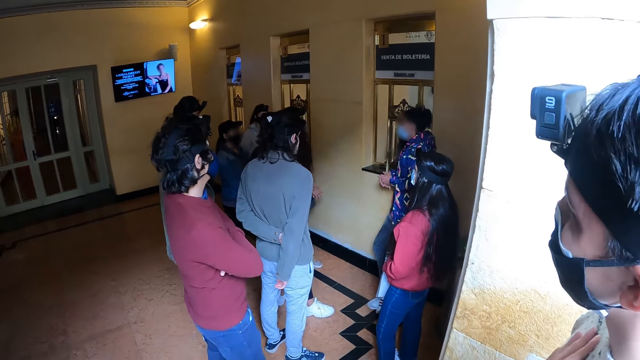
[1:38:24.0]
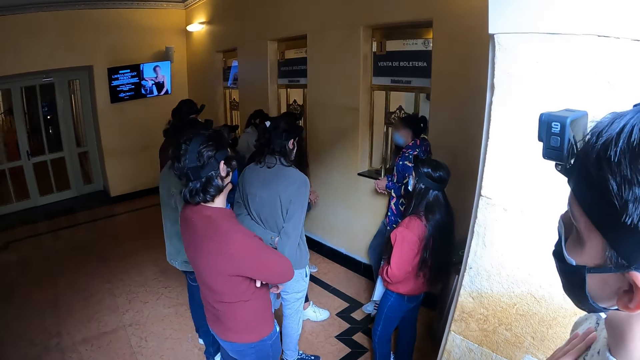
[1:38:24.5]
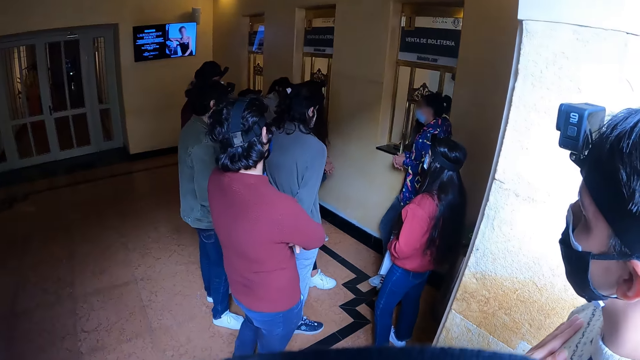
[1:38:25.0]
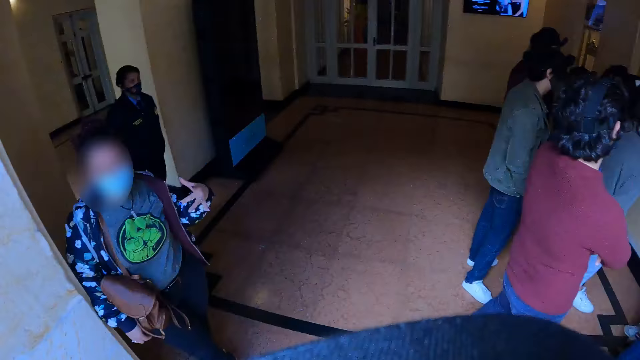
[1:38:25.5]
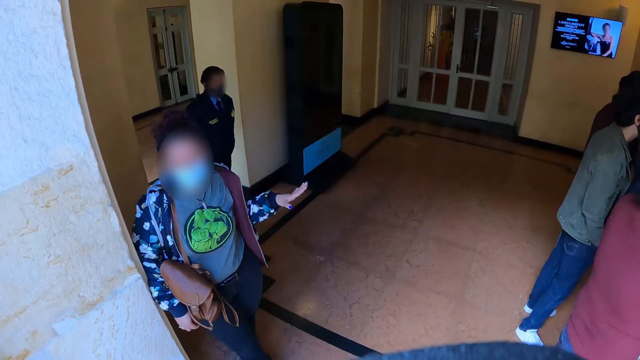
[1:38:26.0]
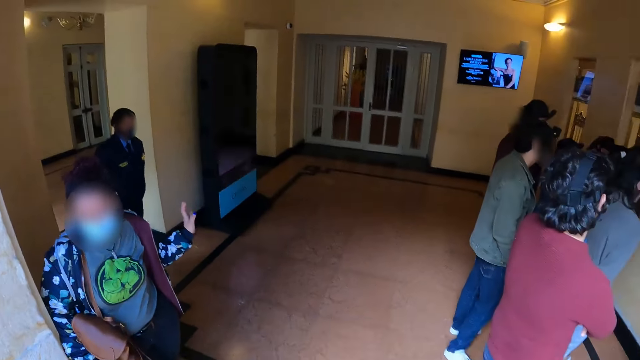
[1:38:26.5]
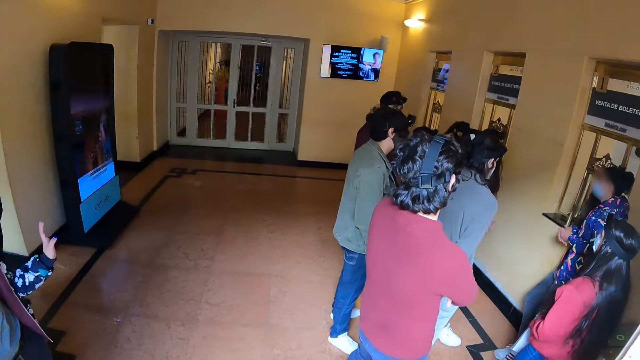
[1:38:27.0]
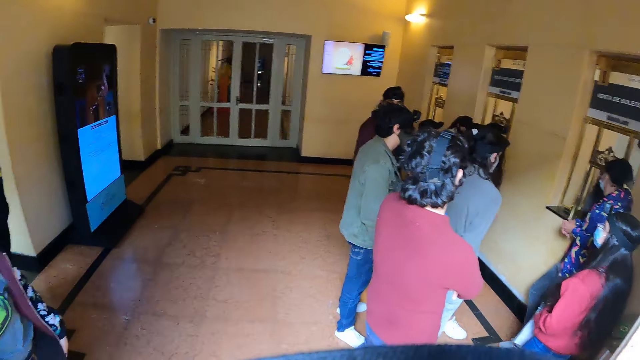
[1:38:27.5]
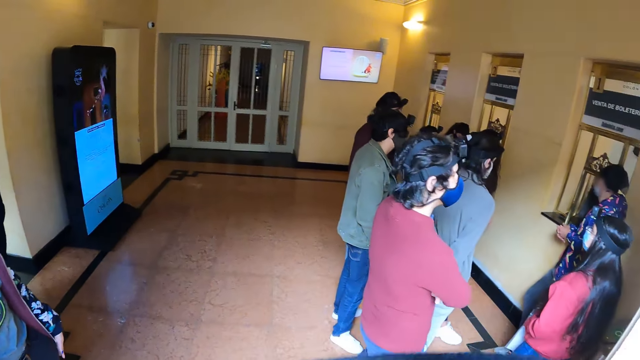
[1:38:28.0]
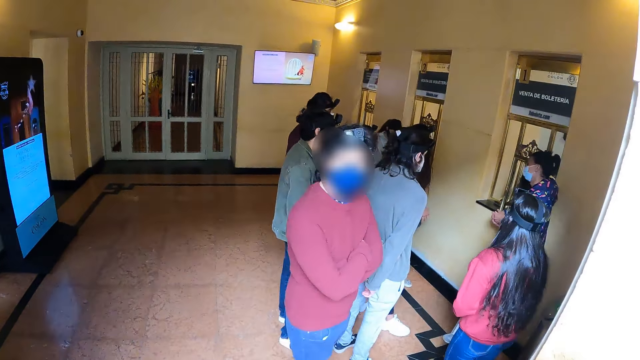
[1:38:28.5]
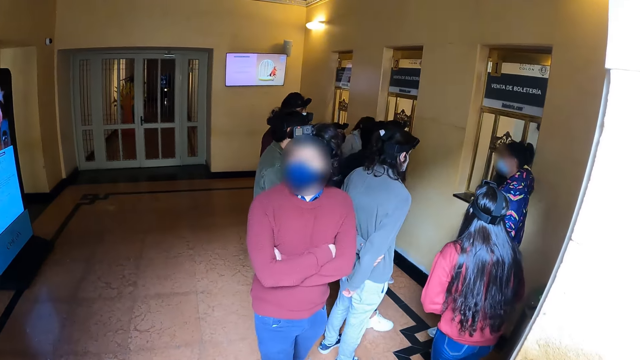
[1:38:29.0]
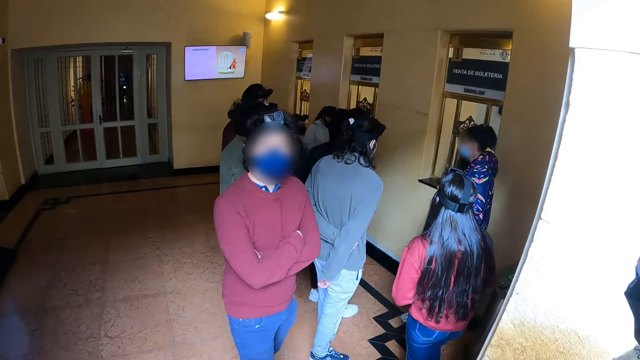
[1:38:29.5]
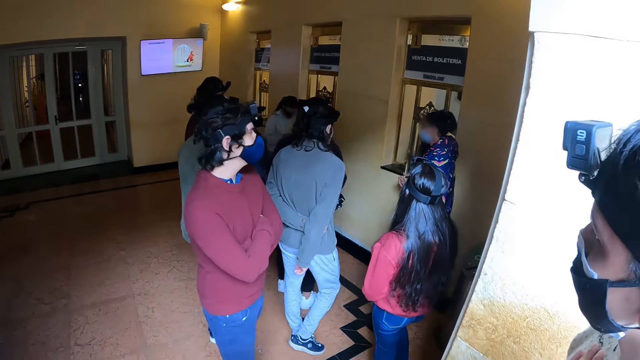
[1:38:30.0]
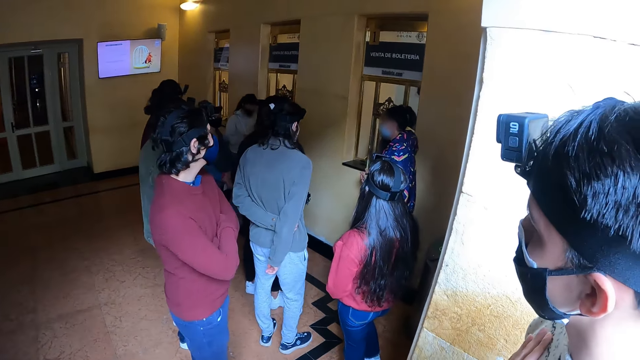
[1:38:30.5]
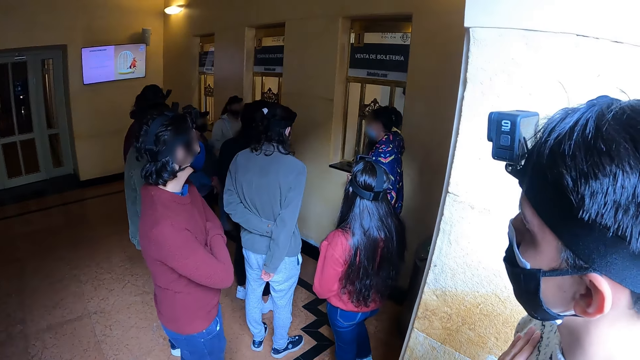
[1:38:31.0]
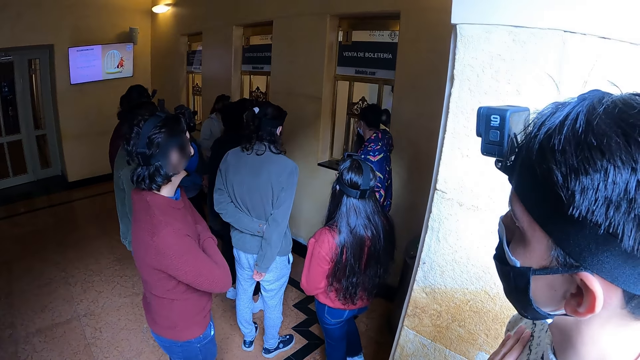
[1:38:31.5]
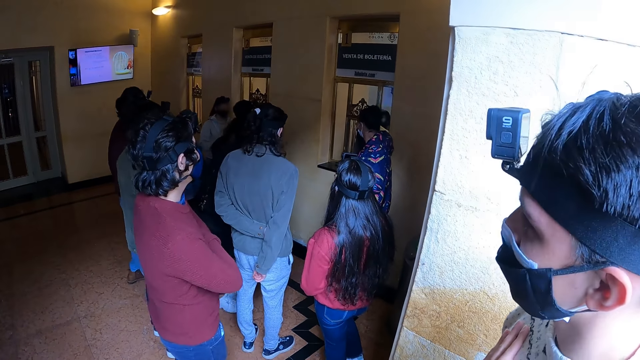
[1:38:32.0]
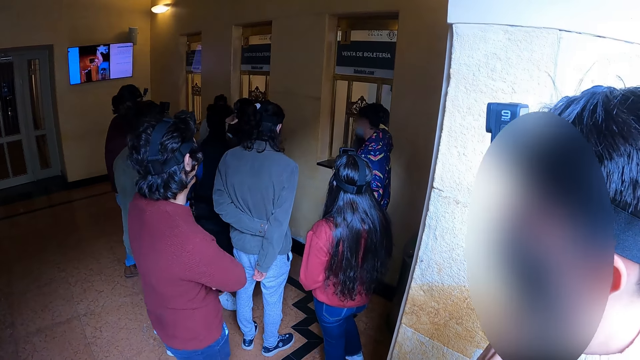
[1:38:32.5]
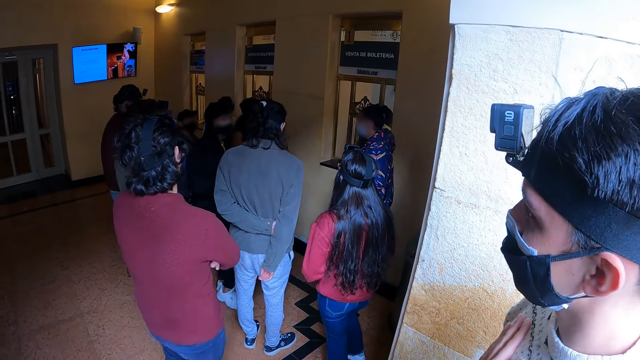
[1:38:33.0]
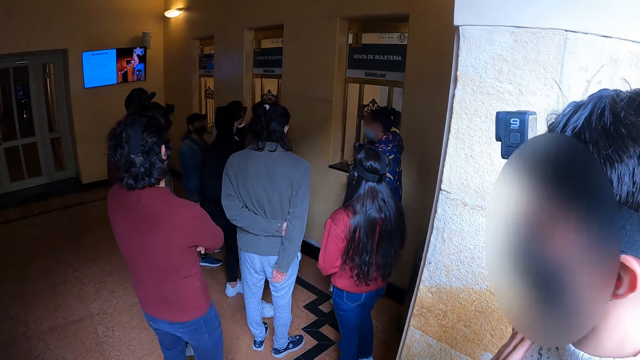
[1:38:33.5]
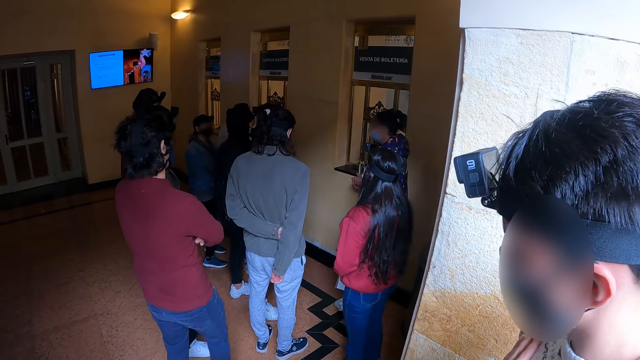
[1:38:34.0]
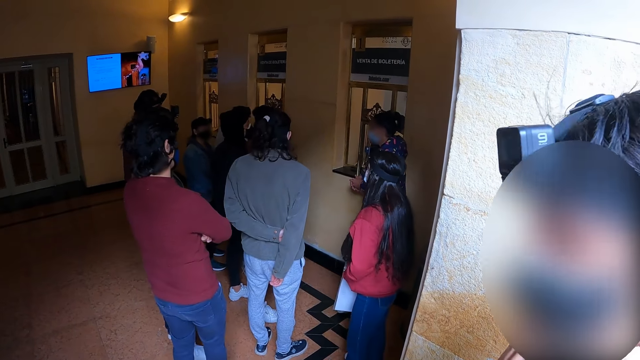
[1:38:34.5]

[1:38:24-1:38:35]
The camera wearer looks at a person. They look at another person. They look at the crowd. They look at the first person.

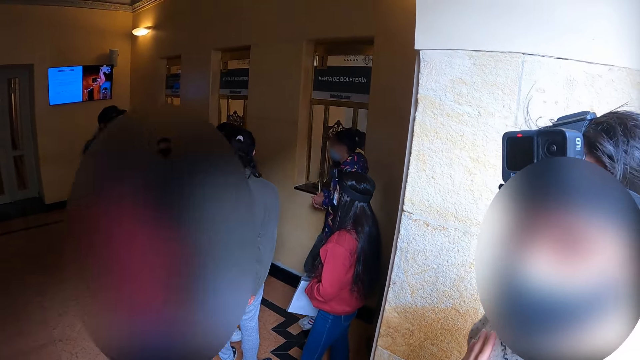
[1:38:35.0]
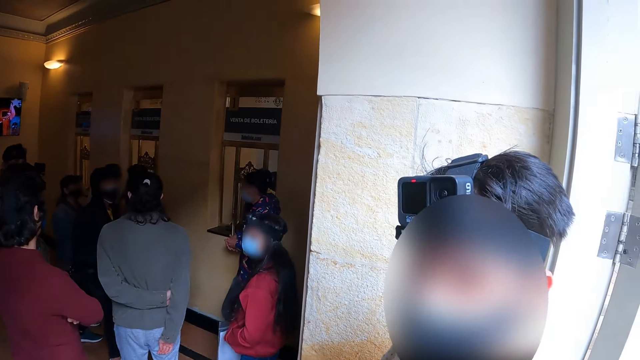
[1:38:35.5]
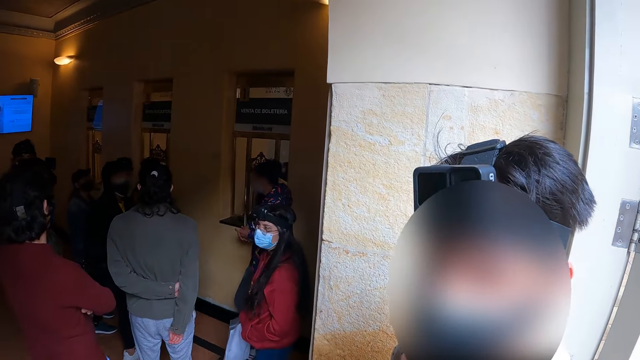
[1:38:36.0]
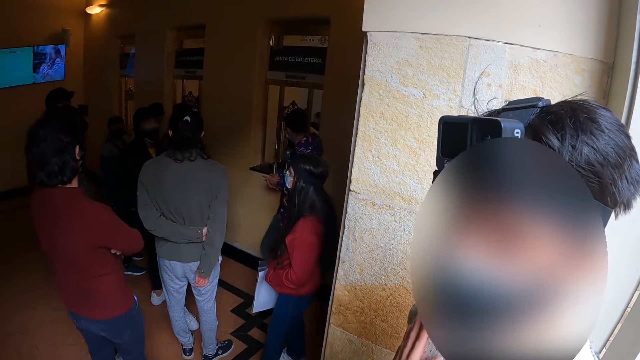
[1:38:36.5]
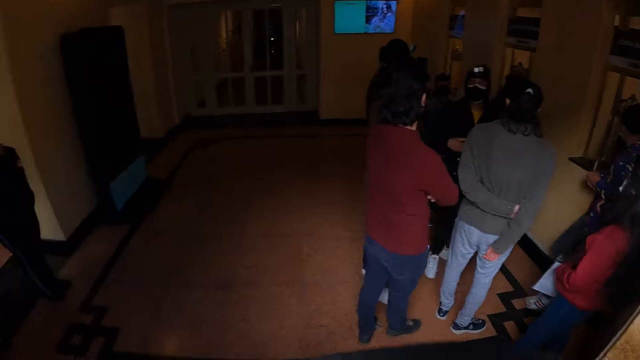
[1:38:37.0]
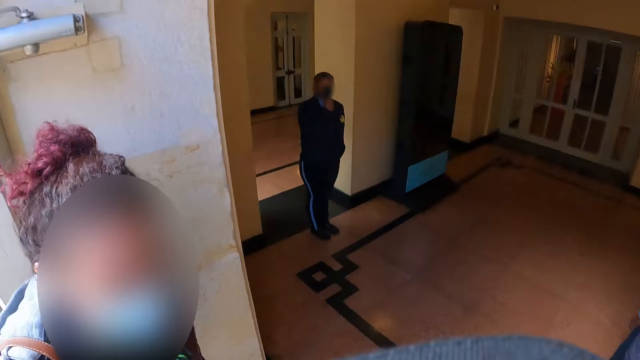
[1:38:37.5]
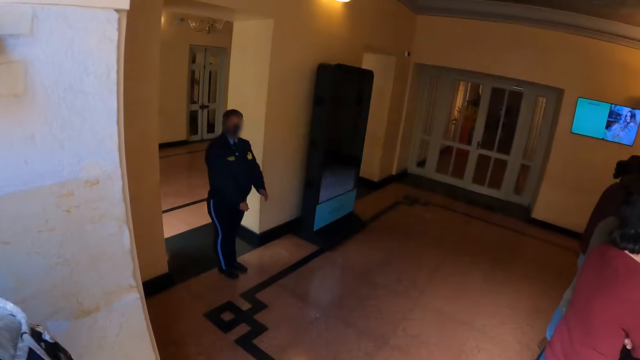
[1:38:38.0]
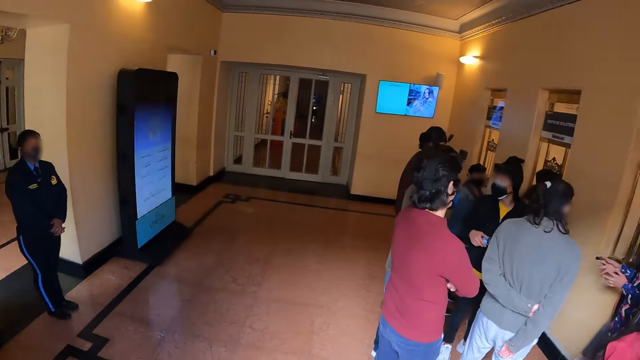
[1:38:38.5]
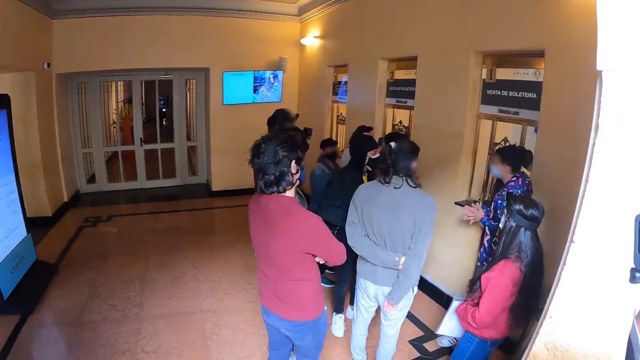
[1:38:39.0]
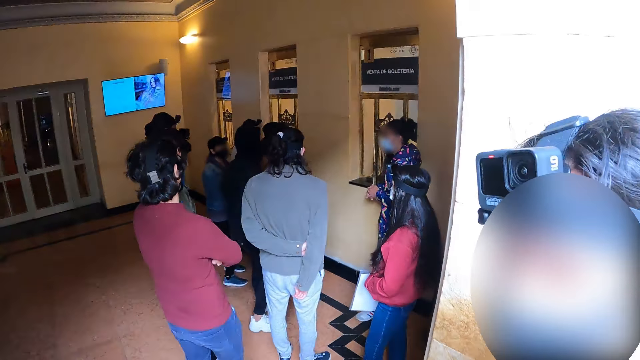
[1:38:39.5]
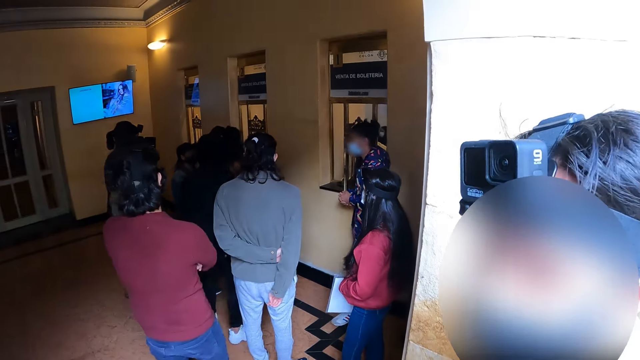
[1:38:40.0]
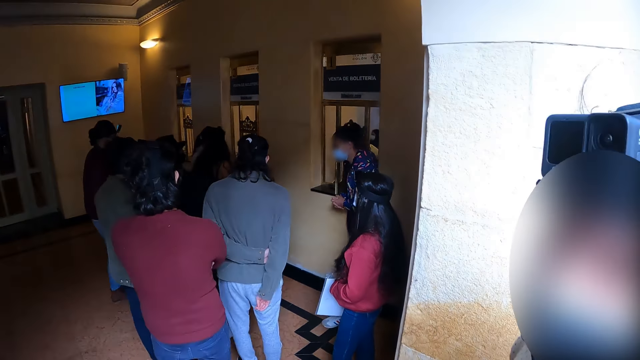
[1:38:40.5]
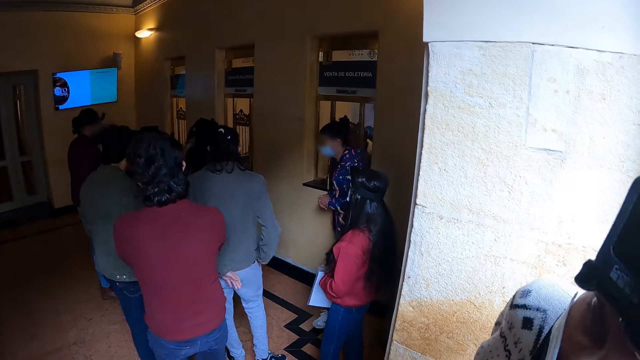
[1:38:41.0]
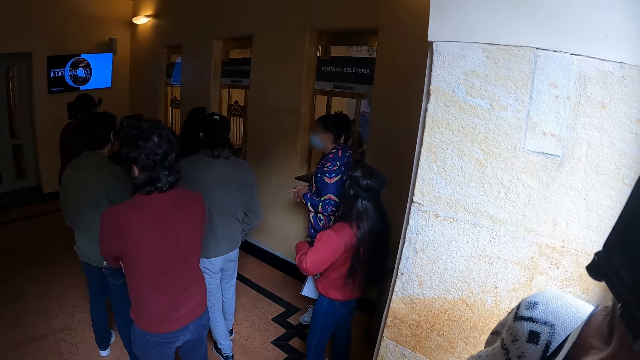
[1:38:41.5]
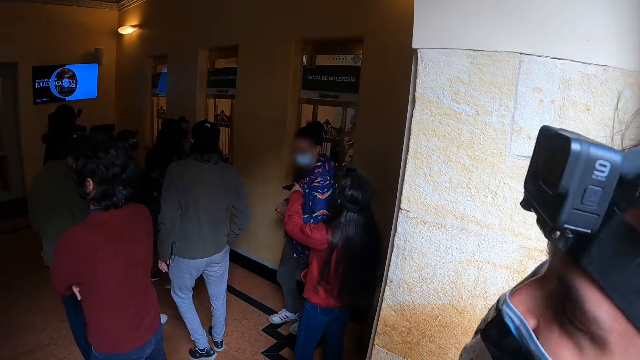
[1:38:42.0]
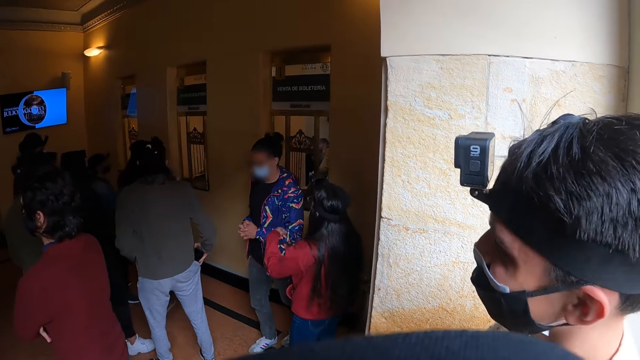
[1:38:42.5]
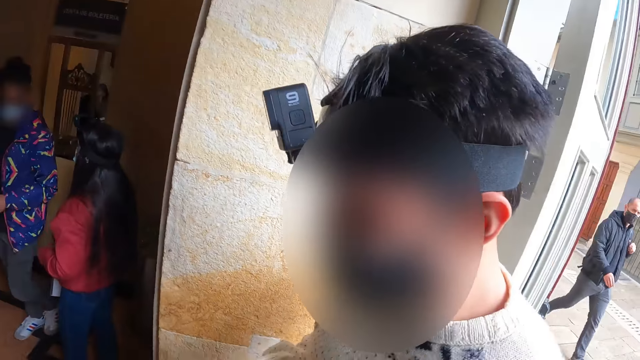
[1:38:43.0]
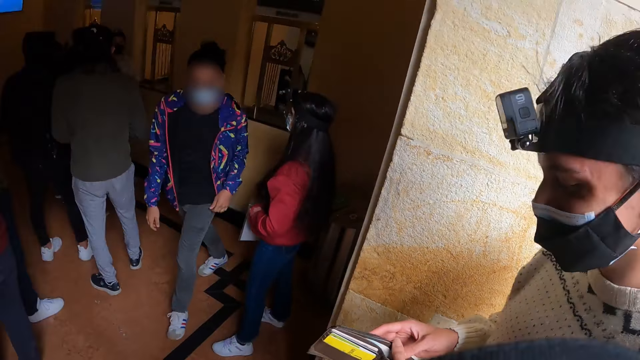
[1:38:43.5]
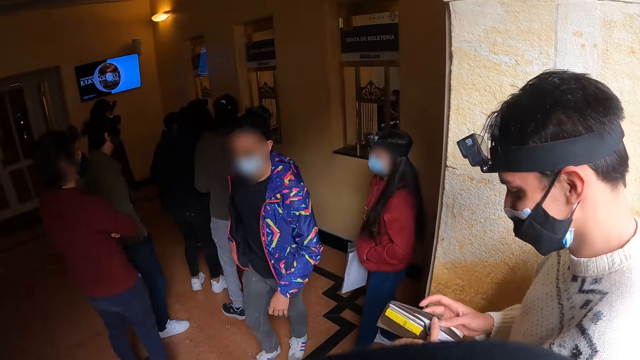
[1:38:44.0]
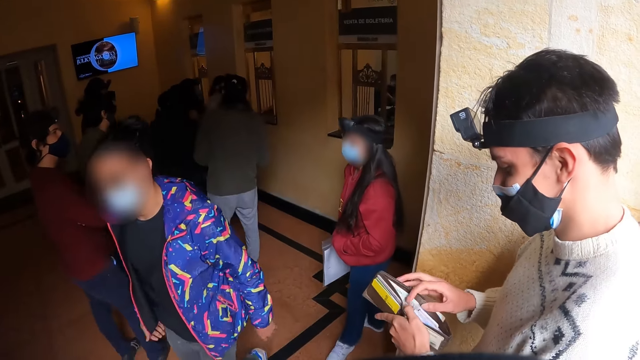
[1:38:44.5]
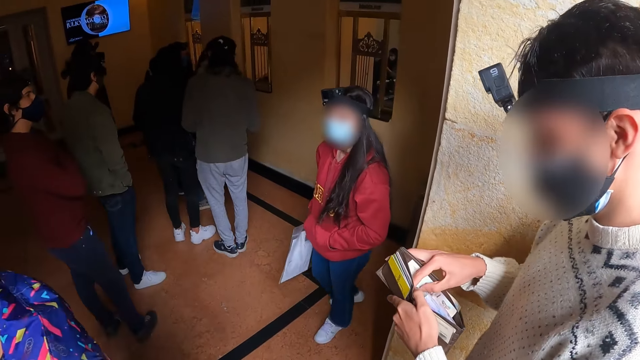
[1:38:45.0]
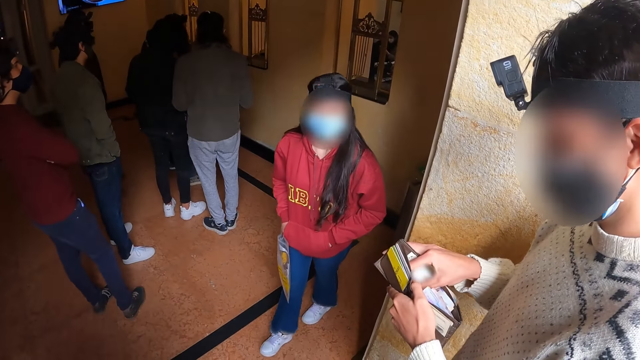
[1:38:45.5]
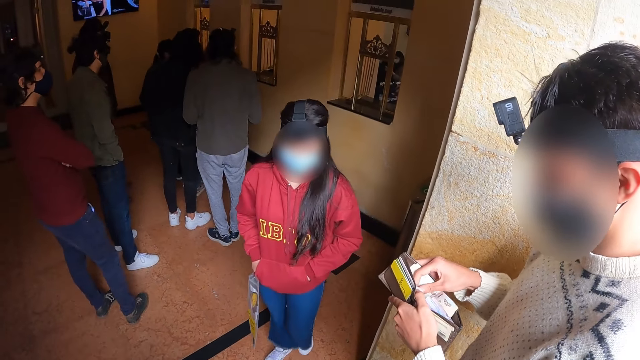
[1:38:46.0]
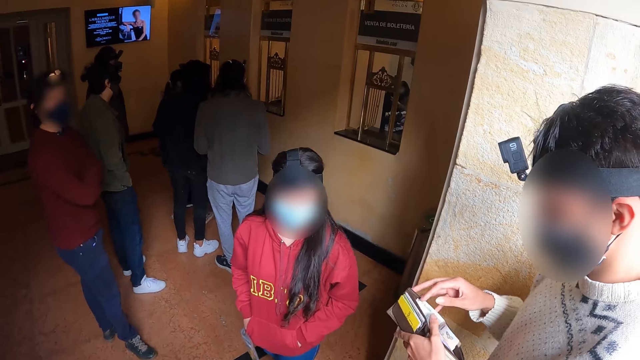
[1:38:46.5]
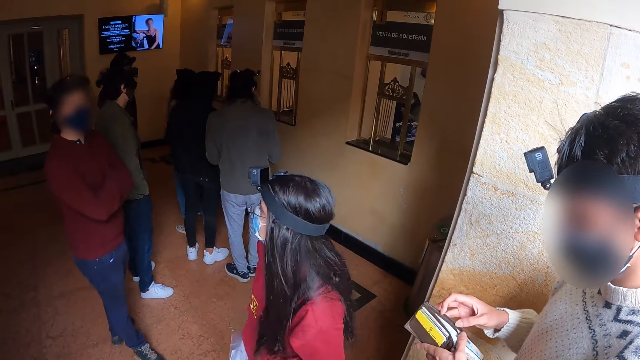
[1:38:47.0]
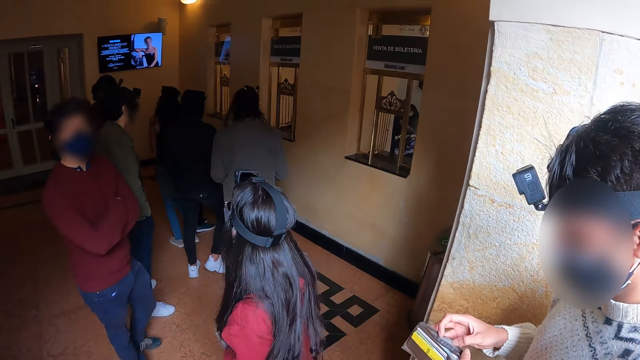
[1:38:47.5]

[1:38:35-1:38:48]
The camera wearer looks at a person. They turn to another person. A person interacts with the camera wearer. The person looks through his wallet.
